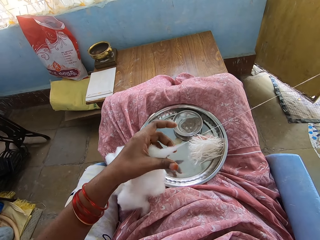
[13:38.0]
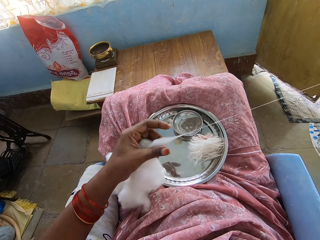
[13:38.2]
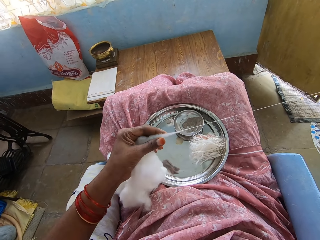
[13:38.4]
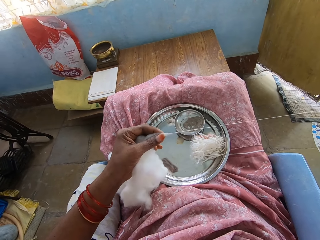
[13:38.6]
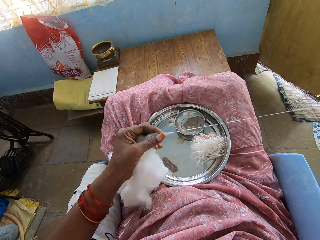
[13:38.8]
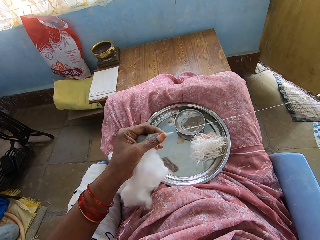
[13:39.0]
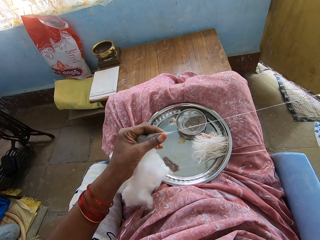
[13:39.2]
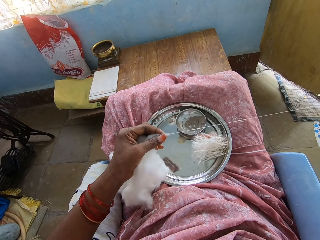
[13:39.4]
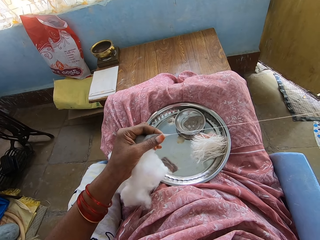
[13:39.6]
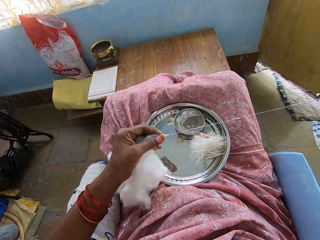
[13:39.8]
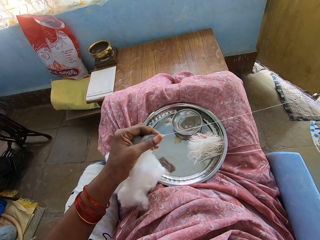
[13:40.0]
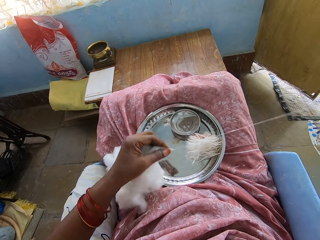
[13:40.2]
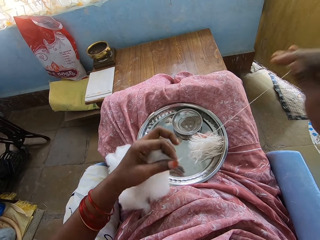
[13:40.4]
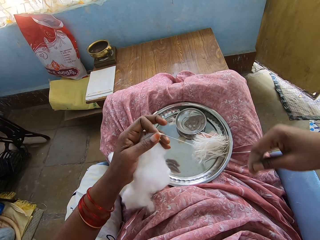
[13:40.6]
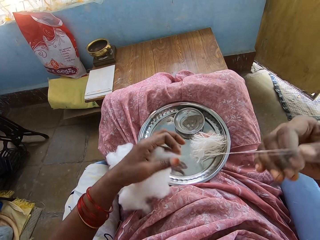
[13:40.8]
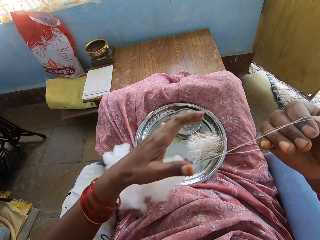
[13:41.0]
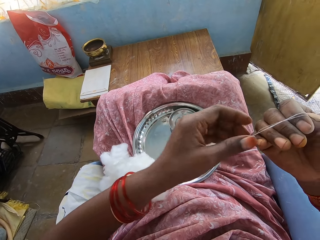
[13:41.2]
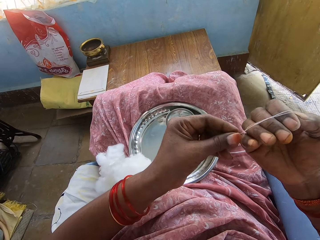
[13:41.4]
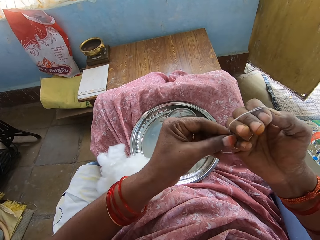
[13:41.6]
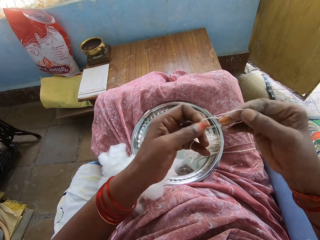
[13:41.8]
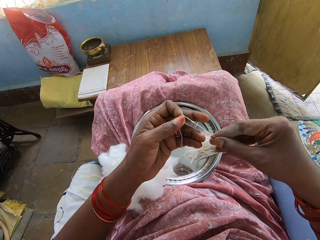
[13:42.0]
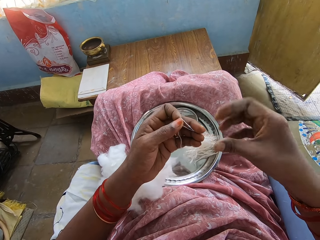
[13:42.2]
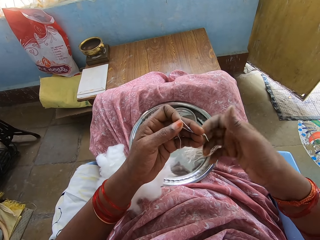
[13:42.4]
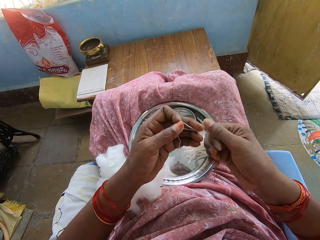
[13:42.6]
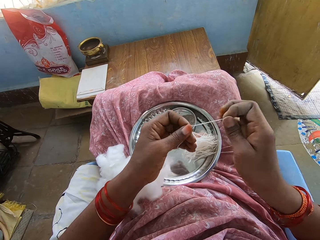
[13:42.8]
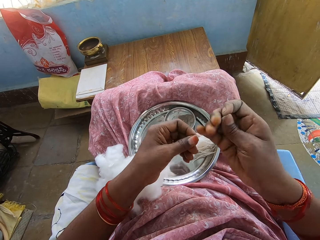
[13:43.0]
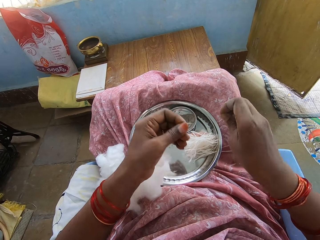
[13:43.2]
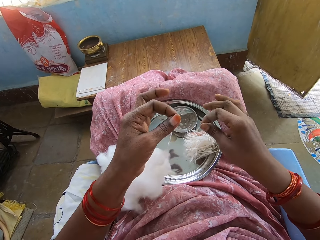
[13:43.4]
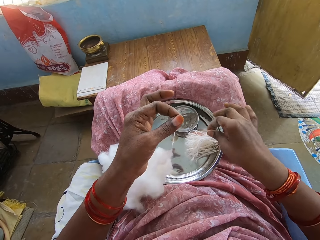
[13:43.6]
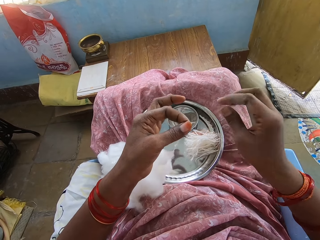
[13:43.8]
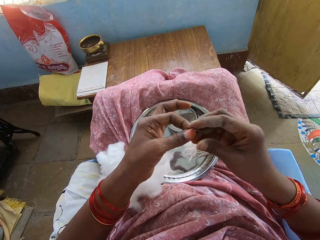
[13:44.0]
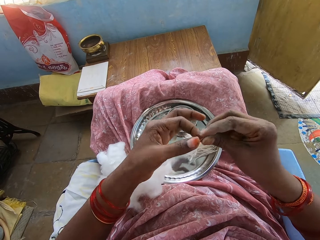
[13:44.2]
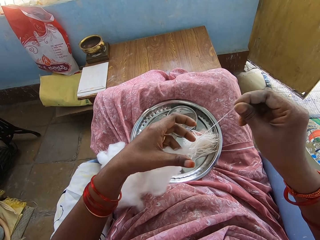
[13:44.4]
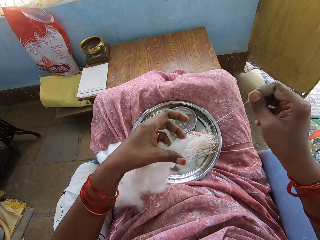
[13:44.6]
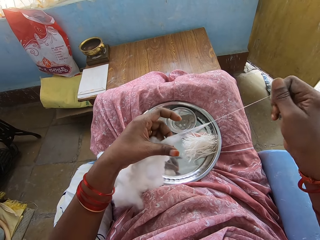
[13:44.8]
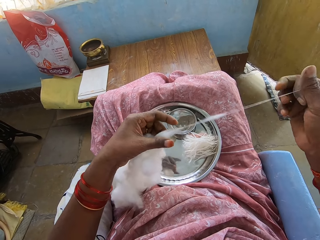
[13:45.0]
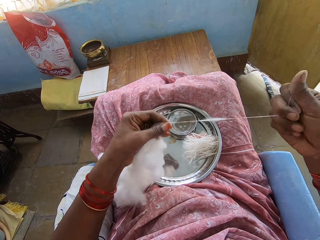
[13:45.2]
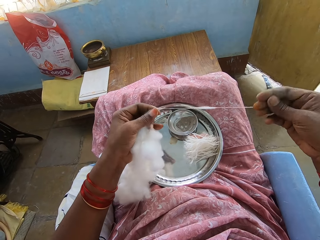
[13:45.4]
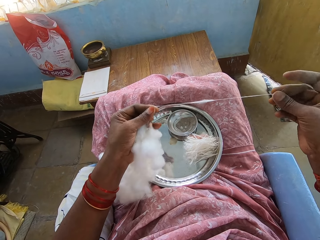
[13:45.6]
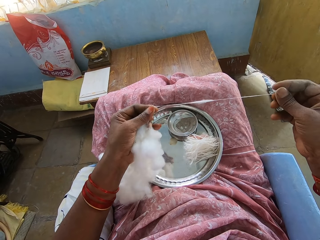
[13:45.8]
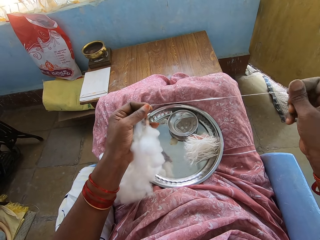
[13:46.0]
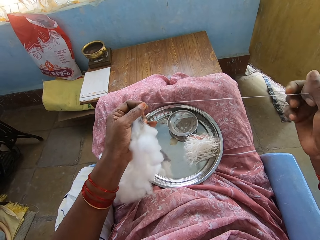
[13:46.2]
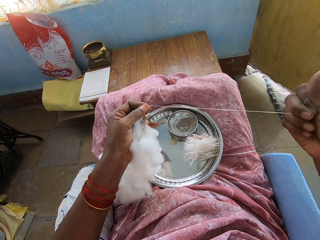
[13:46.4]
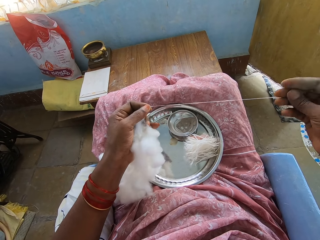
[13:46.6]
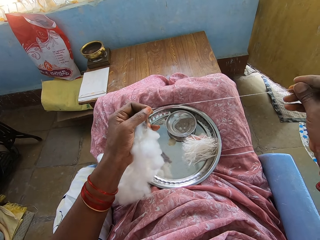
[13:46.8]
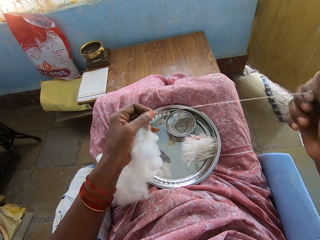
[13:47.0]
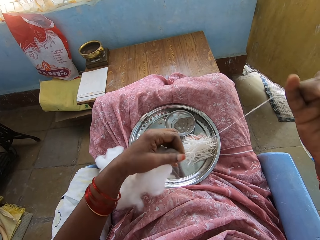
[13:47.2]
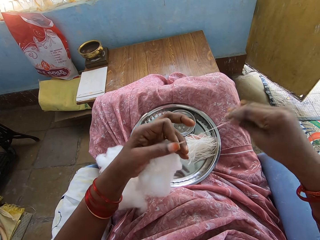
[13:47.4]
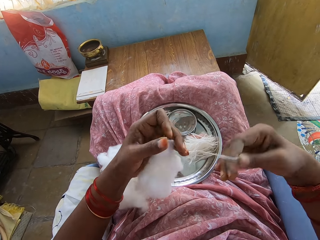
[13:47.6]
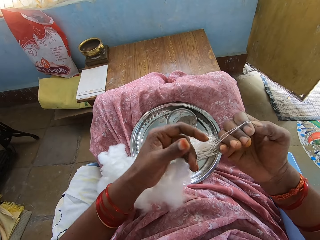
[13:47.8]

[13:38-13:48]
The camera wearer pulls the cotton into a thin layer. They roll the piece of cotton around the hand. They remove the piece of cotton from the hand. They cut the piece of cotton. They put the piece of cotton in the tray. They pull the cotton into a thin layer.

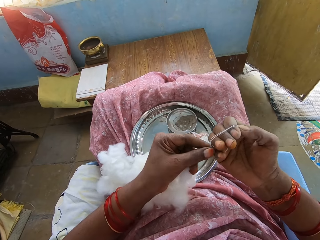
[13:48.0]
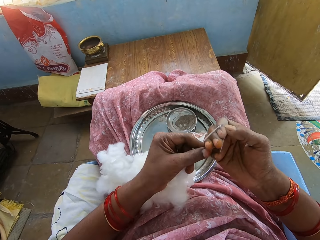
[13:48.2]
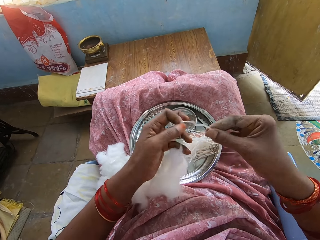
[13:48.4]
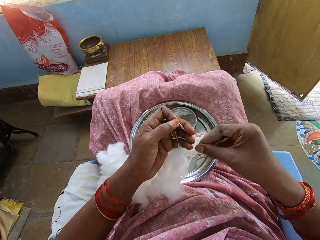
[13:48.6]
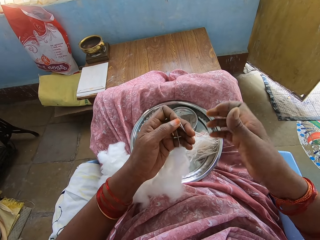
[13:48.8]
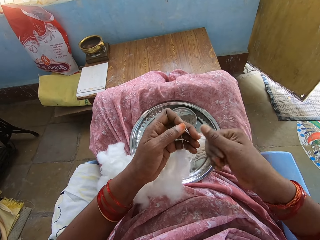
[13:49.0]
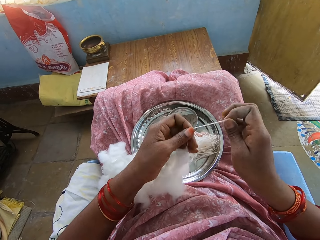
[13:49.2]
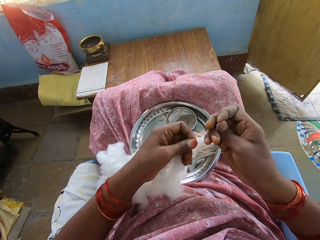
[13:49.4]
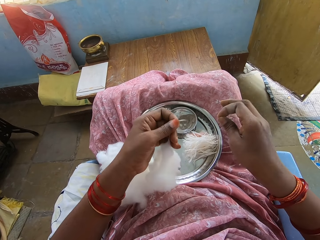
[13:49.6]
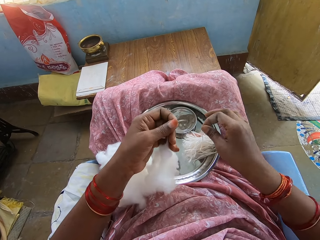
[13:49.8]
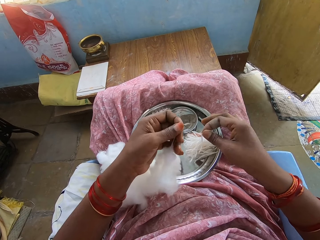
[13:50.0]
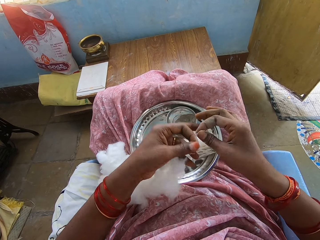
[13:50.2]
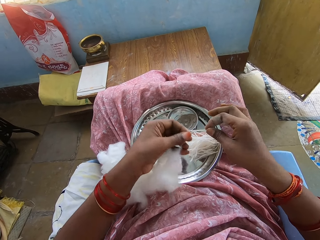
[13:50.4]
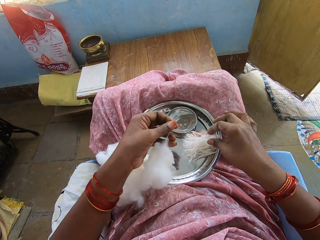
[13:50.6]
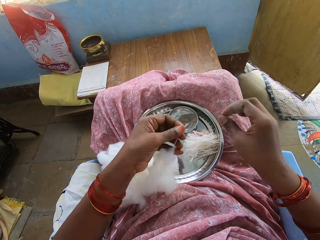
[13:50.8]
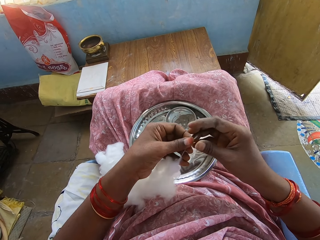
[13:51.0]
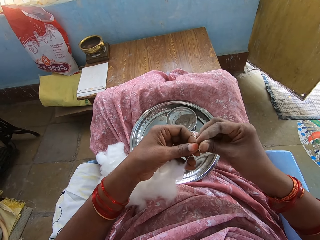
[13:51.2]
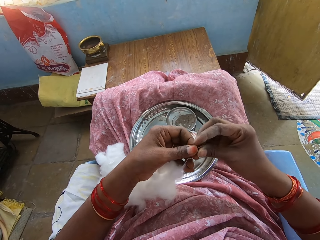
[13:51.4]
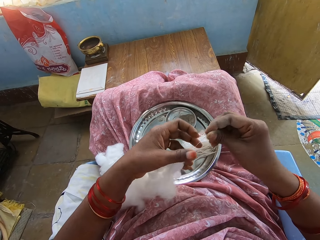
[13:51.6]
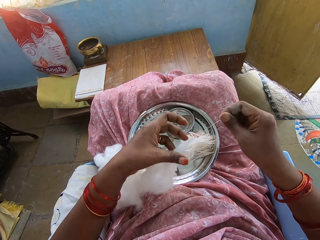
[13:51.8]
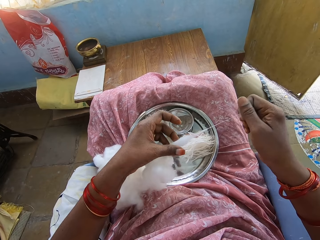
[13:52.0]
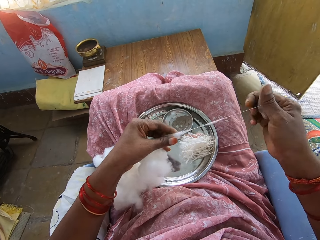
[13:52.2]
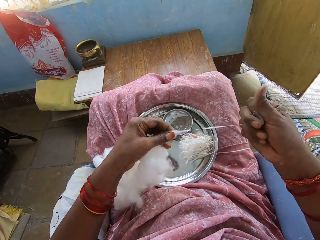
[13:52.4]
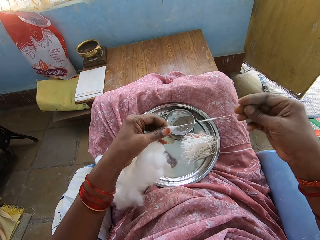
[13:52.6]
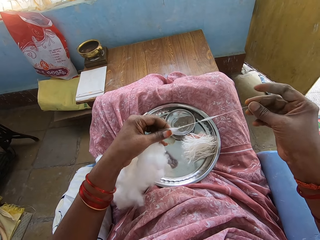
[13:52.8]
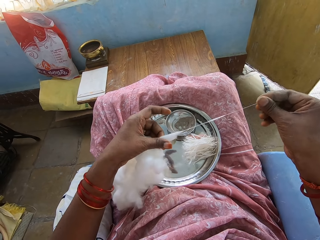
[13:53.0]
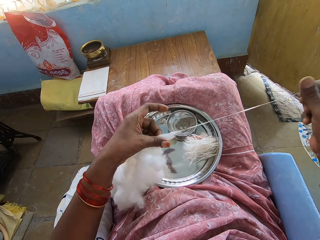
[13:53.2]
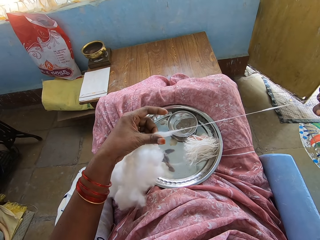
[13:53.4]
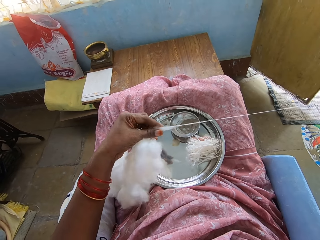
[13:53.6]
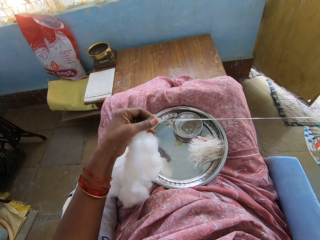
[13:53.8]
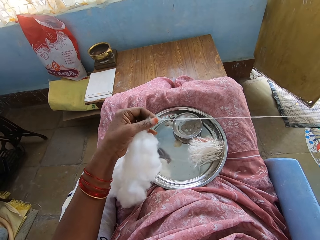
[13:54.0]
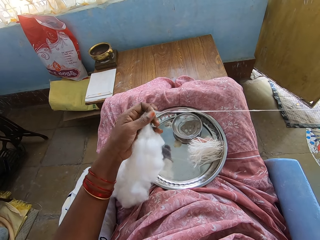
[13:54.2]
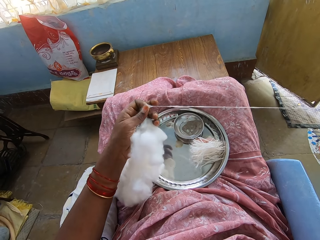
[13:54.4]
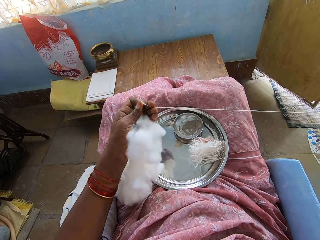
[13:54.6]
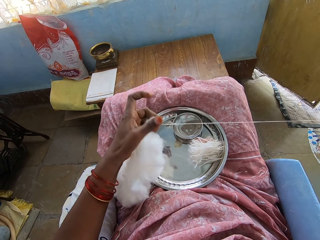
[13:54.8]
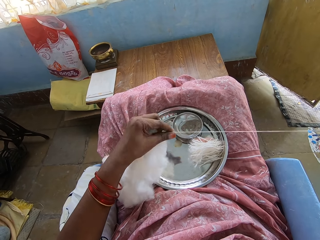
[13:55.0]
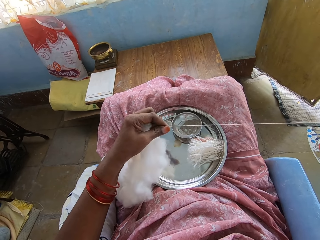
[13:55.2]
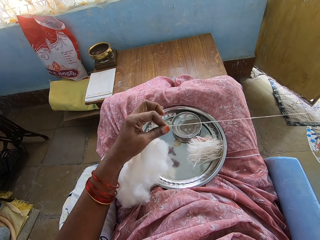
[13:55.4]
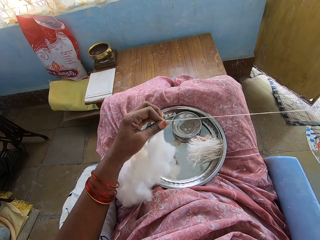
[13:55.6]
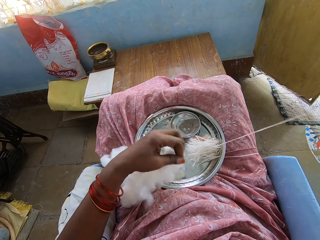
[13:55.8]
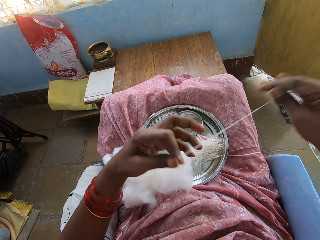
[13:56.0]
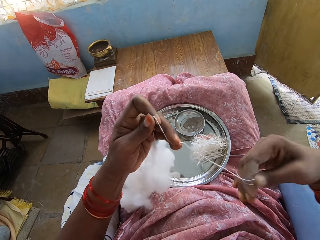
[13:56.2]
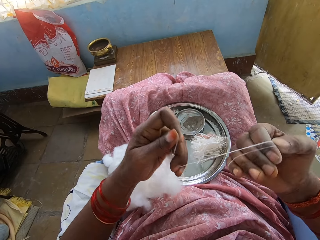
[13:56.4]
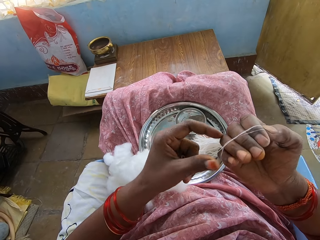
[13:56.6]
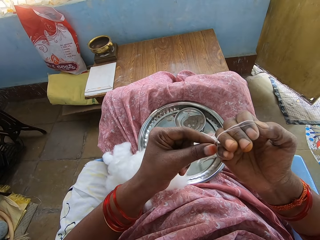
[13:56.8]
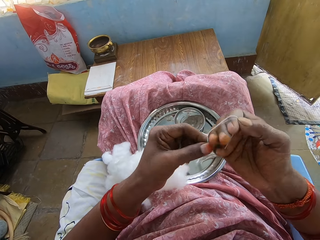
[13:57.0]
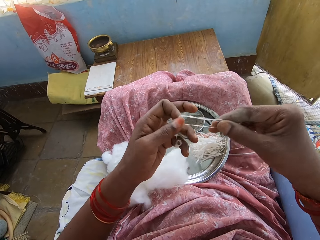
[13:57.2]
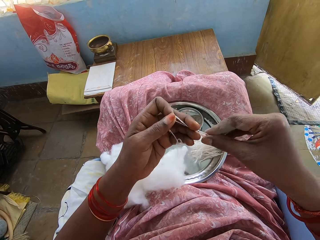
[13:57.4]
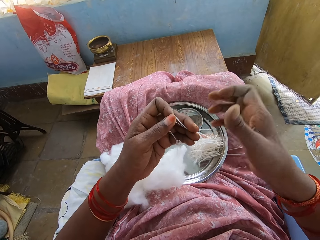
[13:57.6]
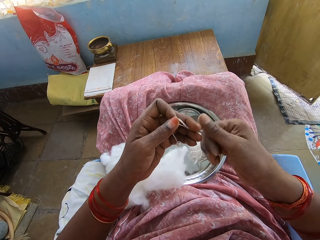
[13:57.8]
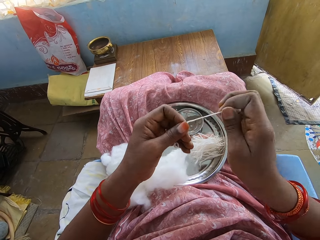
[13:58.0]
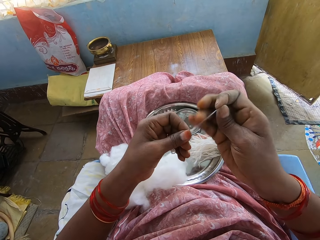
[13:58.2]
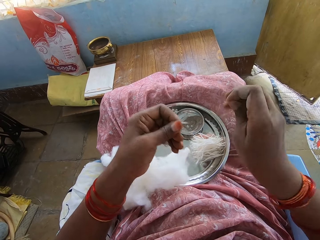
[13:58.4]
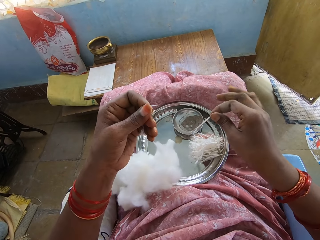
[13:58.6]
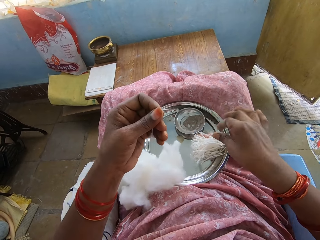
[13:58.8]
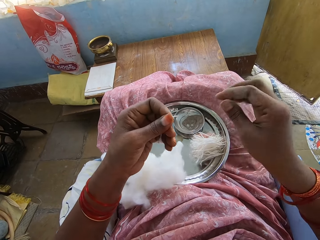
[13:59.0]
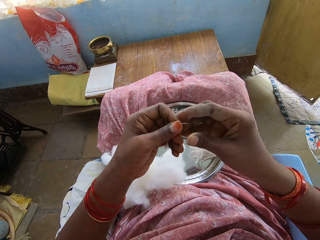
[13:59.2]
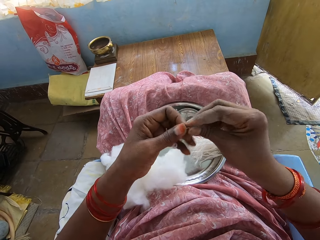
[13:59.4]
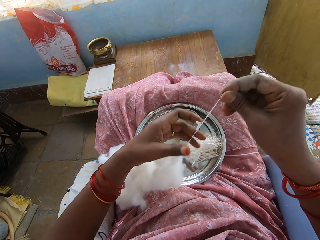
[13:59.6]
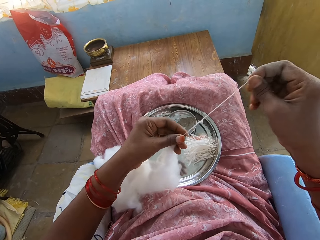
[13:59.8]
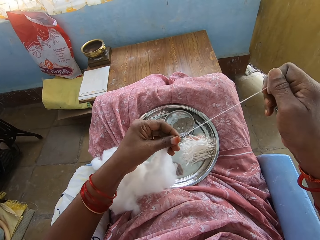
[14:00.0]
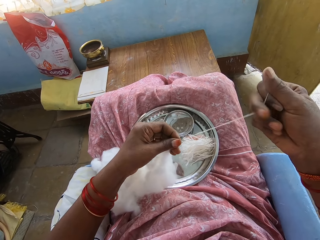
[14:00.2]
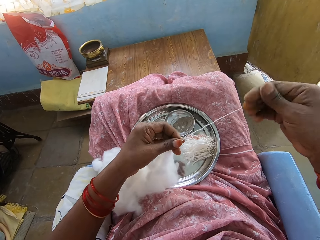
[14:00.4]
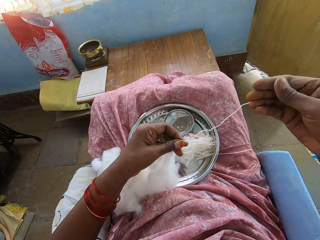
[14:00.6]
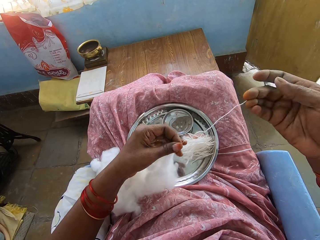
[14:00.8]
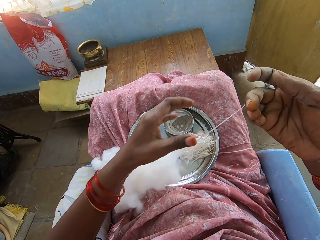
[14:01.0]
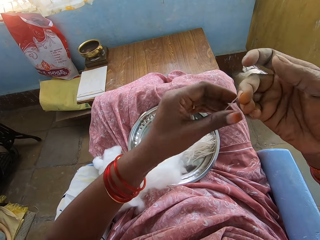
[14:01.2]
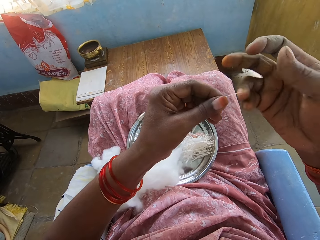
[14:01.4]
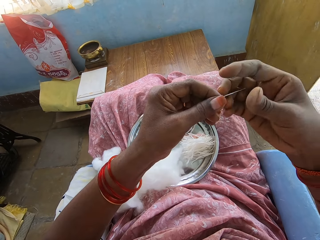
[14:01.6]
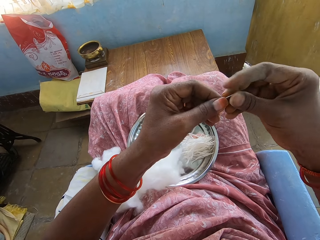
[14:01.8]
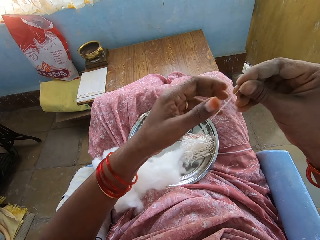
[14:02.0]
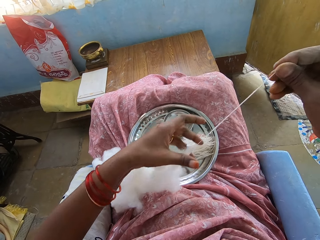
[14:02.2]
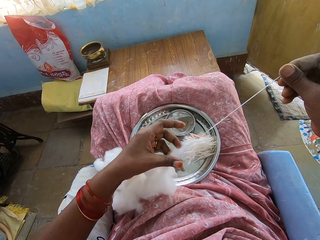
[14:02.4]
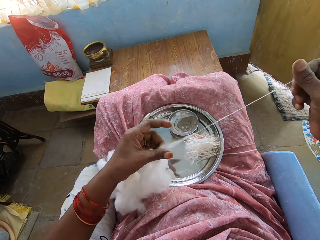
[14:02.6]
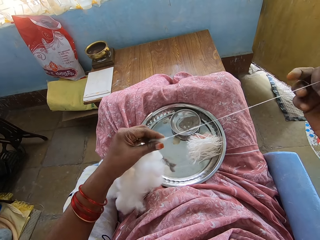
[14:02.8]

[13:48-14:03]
The camera wearer rolls the cotton around the hand. They remove the cotton from the hand. They cut the cotton. They put the cotton in the tray. They spin the cotton with the hand. They pull the cotton. They roll the cotton around the hand. They remove the cotton from the hand. They cut the cotton. They put the cotton in the tray. They spin the cotton with the hand. They pull the cotton.
